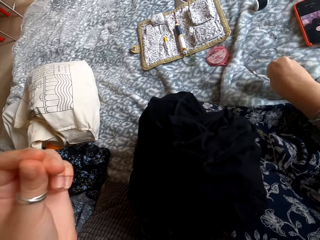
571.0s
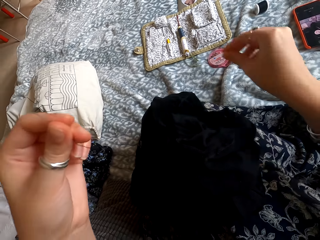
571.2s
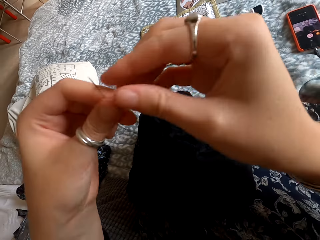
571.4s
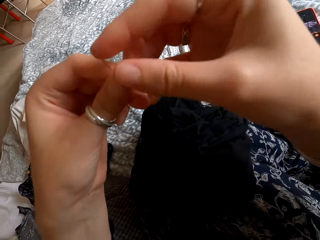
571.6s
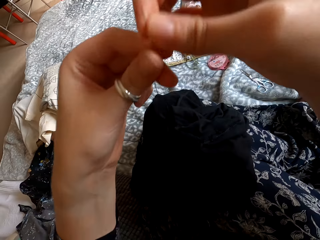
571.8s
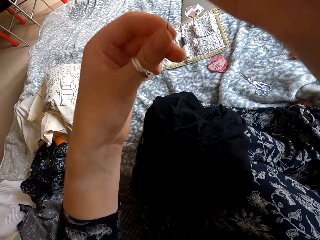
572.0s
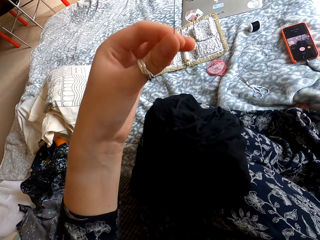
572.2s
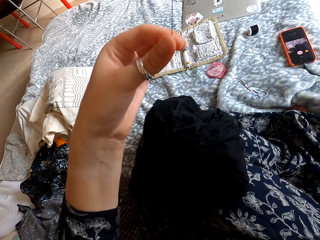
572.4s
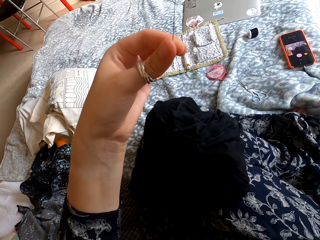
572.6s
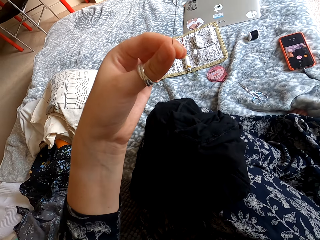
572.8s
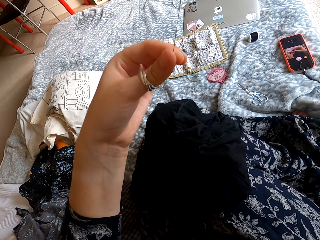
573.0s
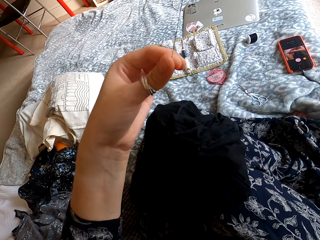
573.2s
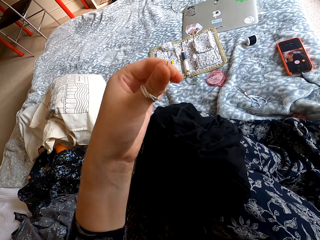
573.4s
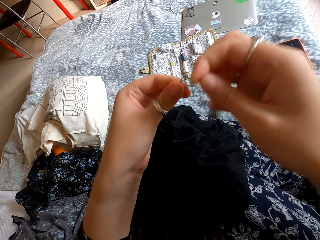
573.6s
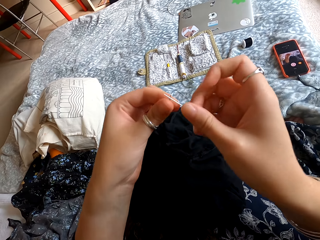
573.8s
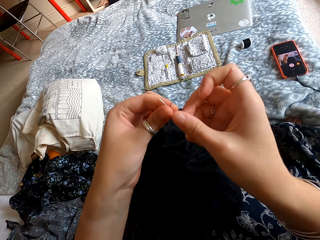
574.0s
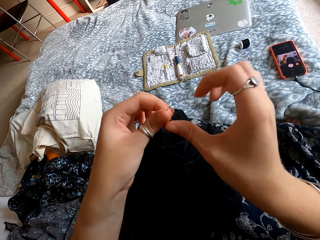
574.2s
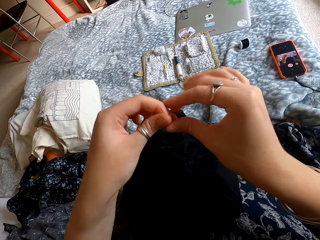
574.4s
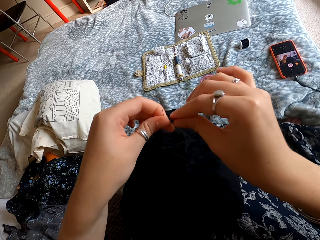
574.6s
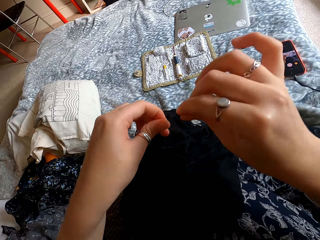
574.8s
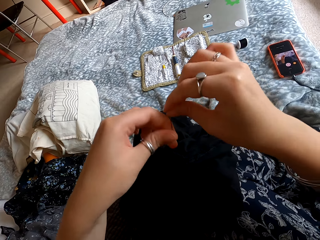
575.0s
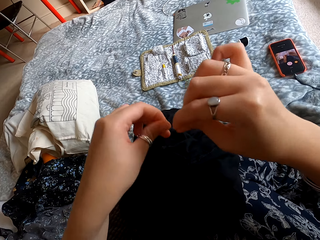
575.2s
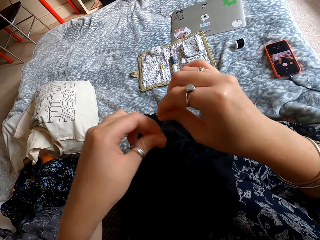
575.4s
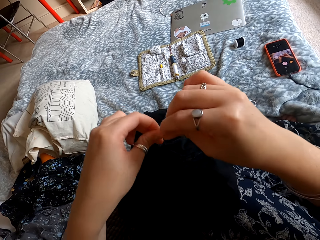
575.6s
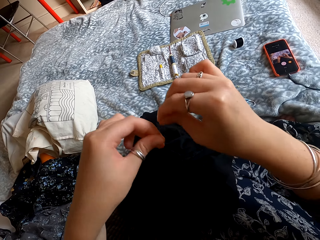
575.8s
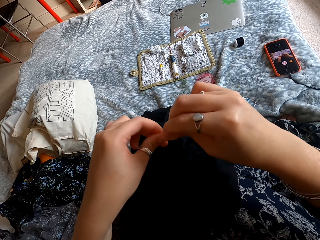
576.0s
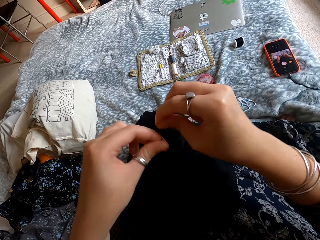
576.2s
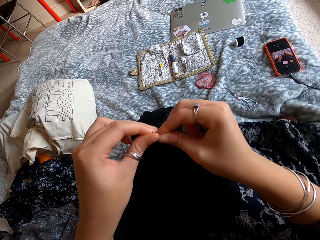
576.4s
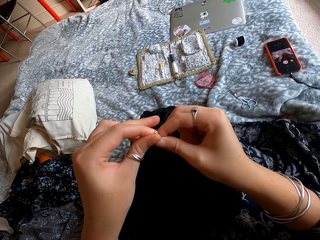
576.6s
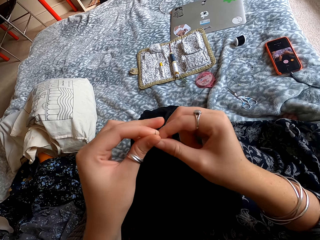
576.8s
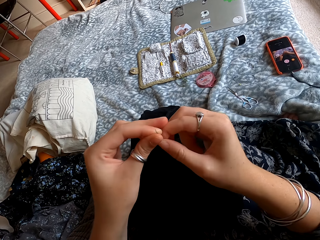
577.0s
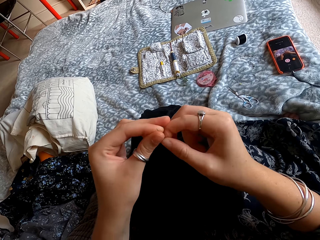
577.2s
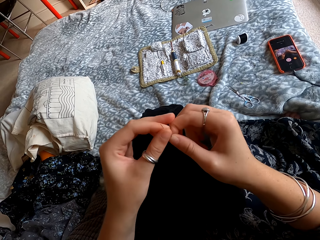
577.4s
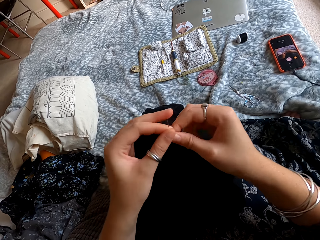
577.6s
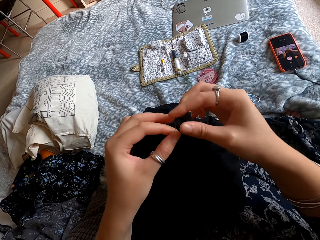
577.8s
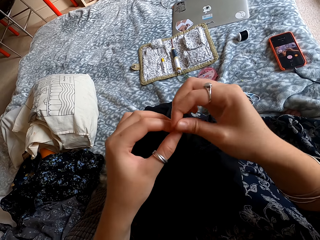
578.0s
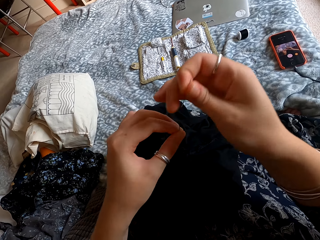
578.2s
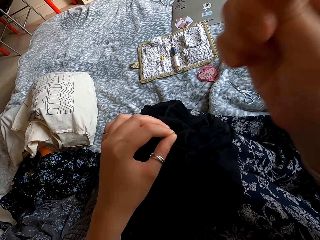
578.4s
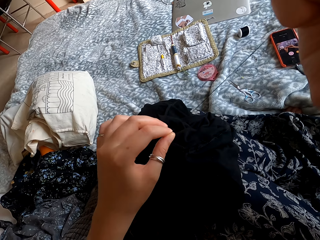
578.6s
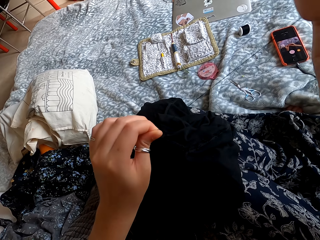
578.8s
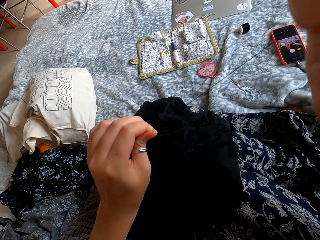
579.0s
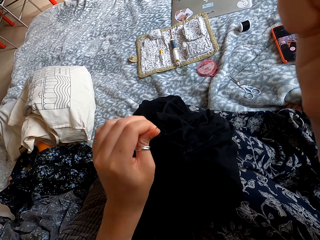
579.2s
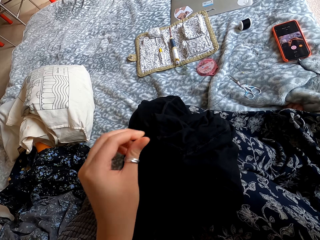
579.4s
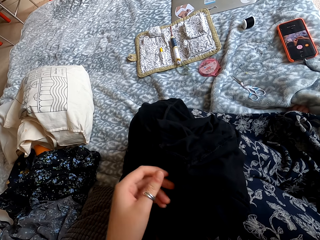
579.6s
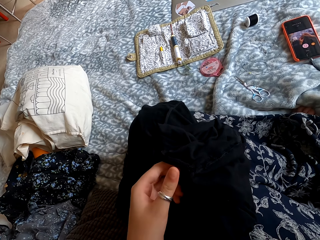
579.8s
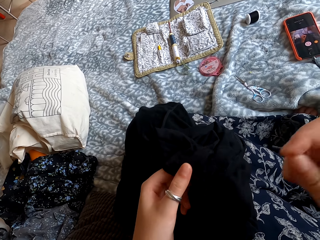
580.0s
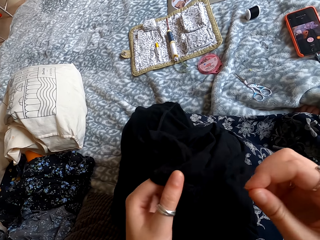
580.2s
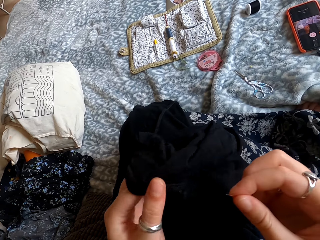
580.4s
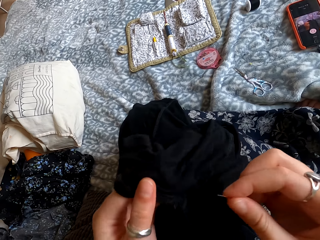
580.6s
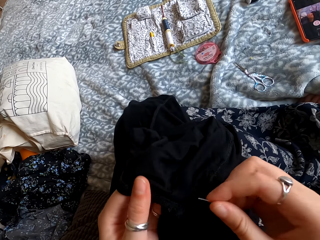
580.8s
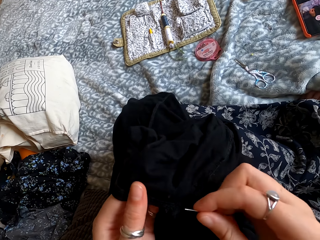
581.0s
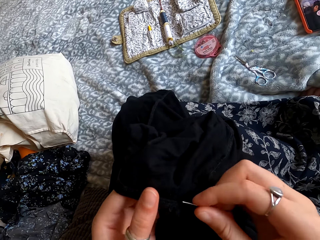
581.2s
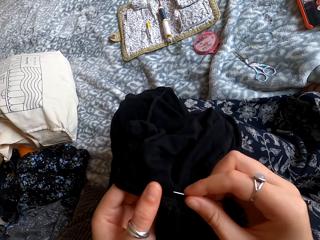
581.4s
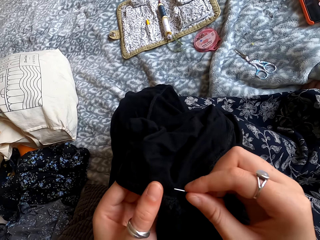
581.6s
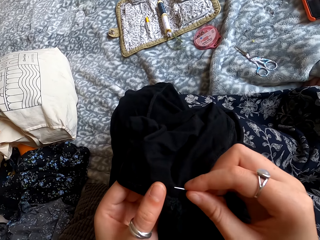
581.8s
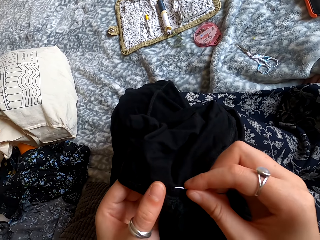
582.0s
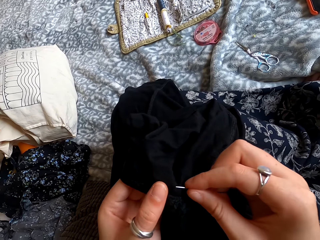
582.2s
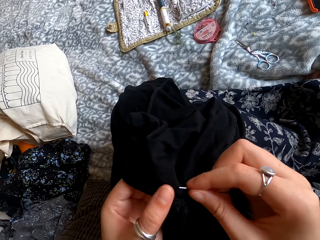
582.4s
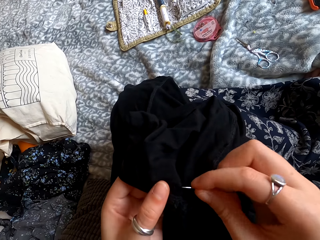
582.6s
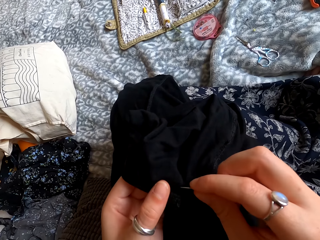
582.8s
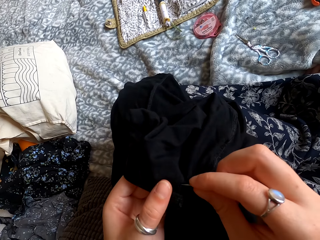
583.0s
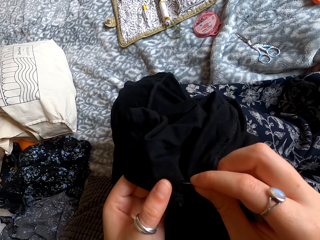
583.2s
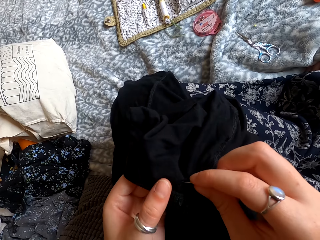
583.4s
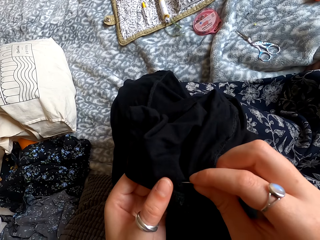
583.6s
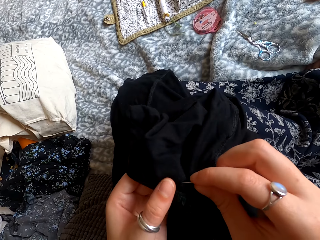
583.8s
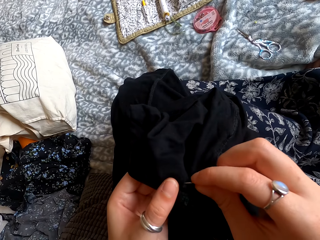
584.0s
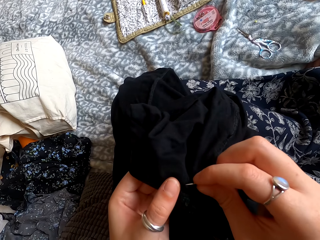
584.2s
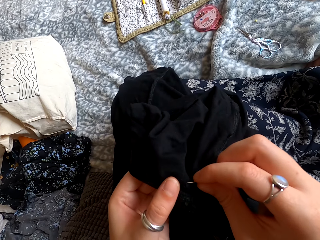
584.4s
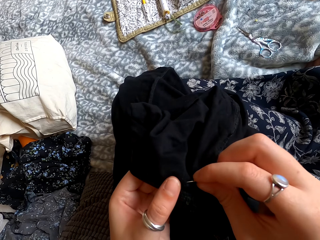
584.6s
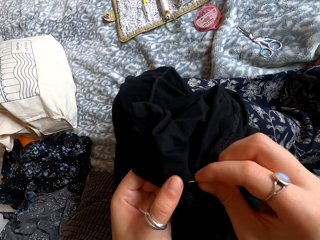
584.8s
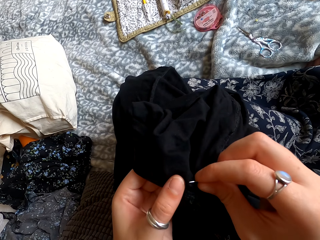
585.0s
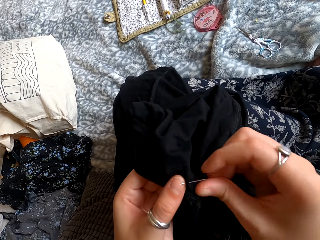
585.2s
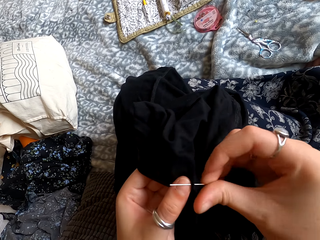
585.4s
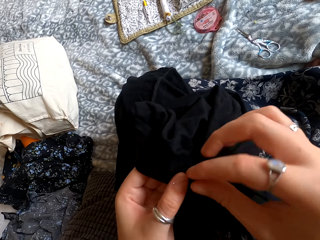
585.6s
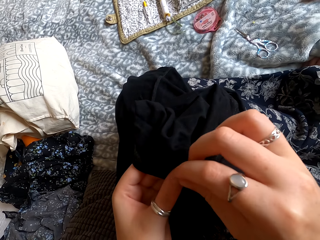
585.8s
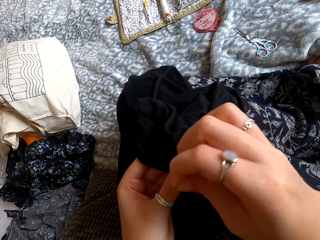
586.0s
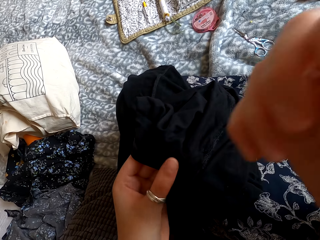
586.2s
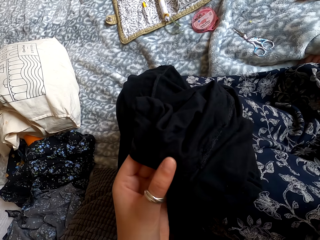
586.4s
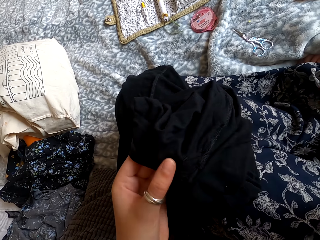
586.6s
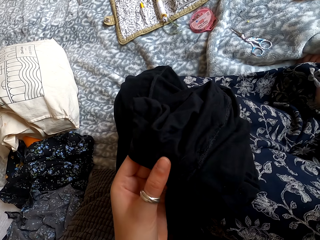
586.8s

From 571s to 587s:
The camera wearer drops the scissors. They hold the needle and the thread. They pull the thread. They knot the thread. They hold the cloth. They sew the cloth with the needle.

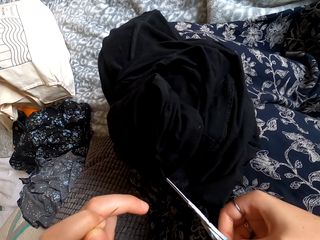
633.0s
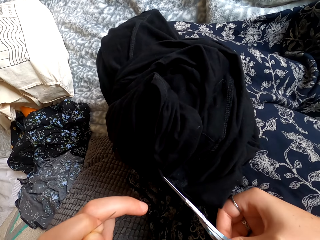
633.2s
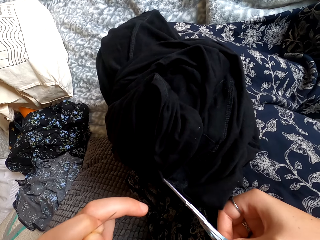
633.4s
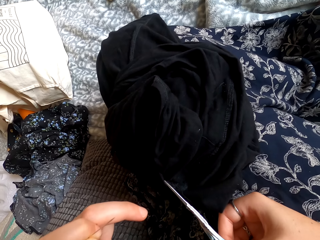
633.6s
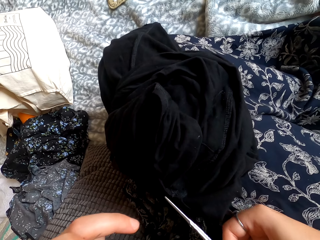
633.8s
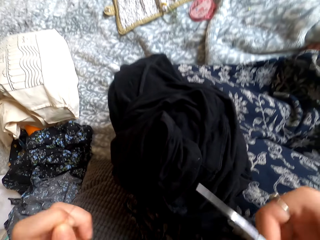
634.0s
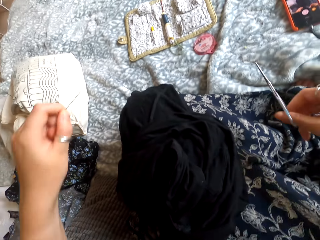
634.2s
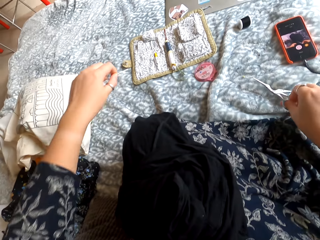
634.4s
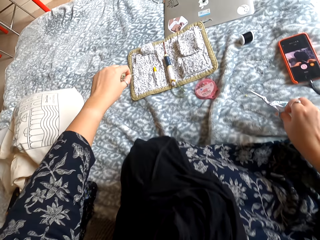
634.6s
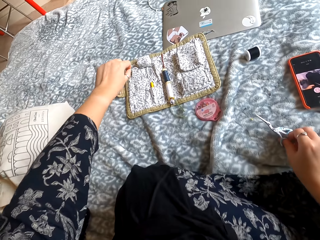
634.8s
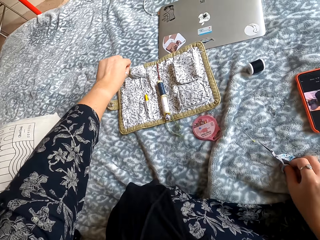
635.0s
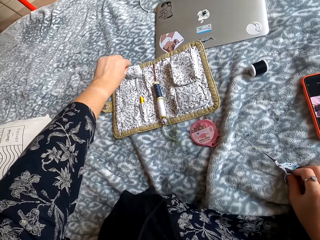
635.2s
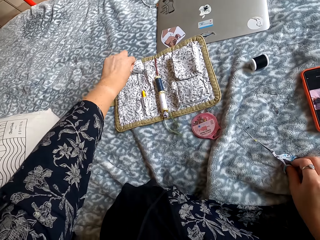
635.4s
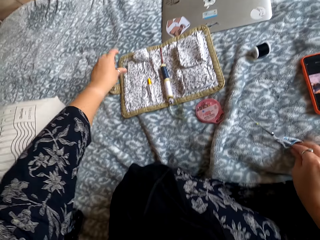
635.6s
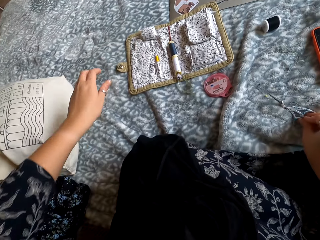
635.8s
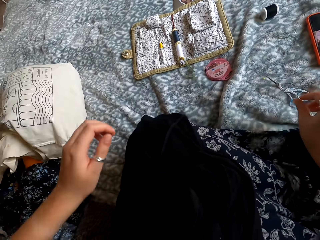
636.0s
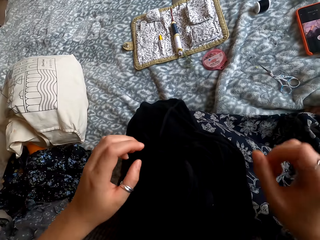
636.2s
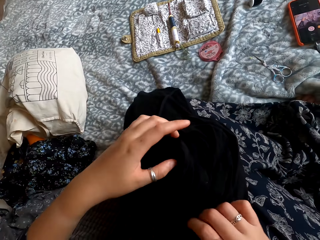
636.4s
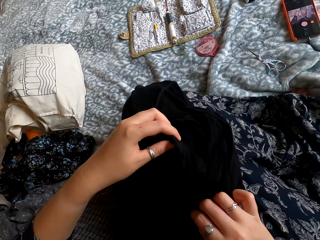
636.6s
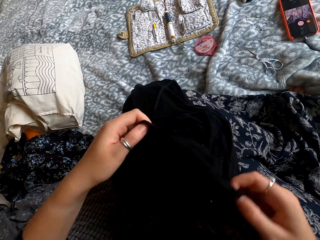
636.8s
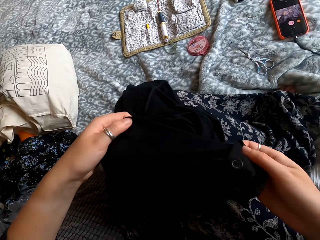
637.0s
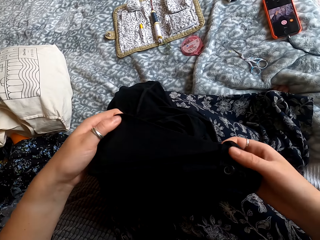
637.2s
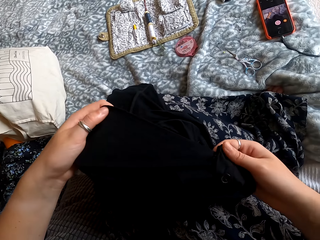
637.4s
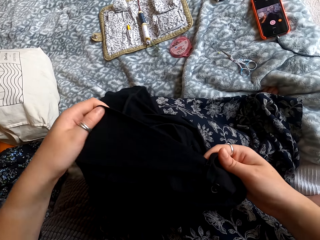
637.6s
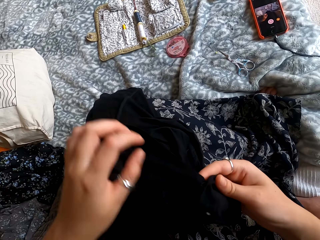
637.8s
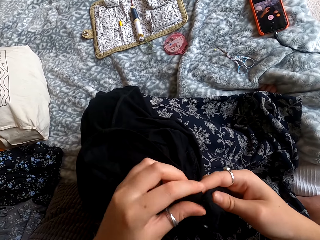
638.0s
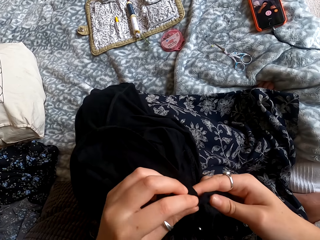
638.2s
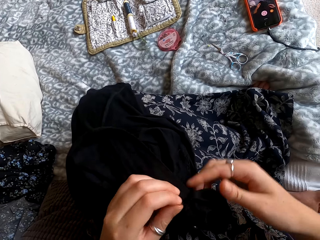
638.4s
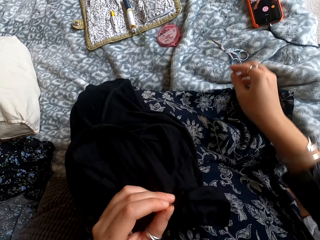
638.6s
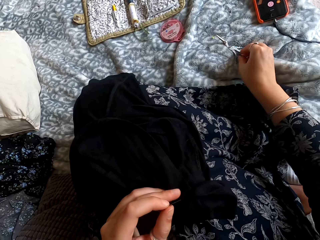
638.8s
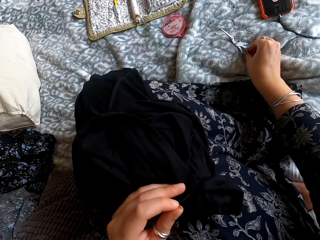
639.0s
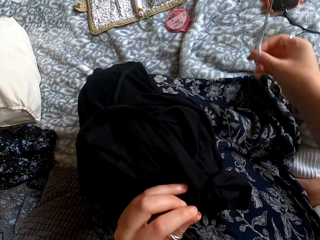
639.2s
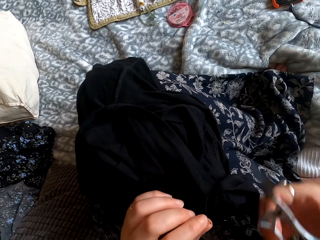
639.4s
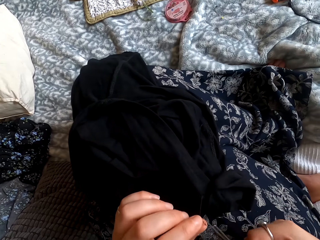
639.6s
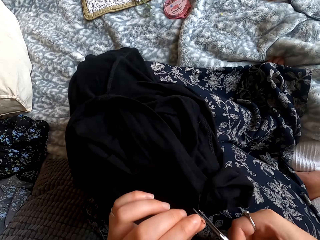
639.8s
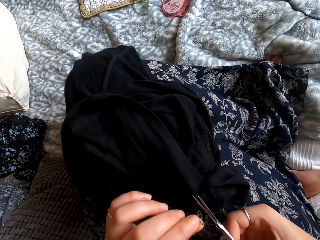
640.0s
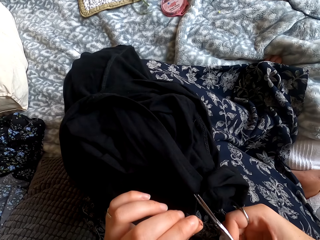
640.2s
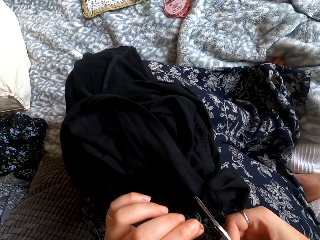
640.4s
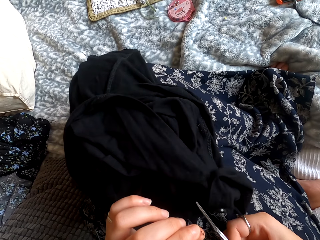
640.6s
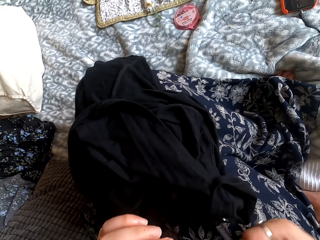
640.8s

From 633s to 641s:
The camera wearer places the scissors on the bed. They place the needle on the sewing kit. They pin down the needle. They check the cloth. They hold a thread. They pick the scissors and cut the thread.
